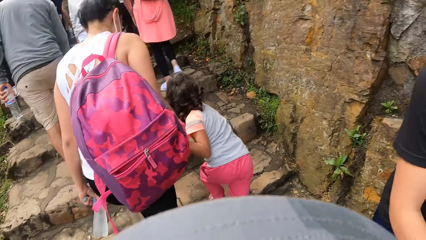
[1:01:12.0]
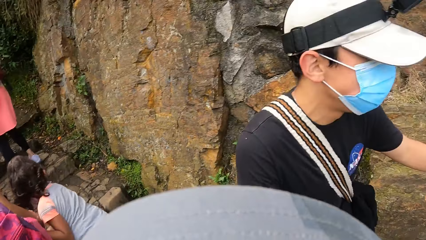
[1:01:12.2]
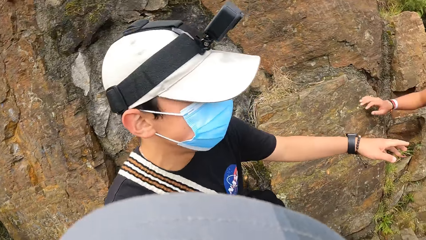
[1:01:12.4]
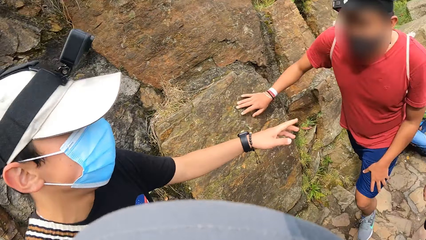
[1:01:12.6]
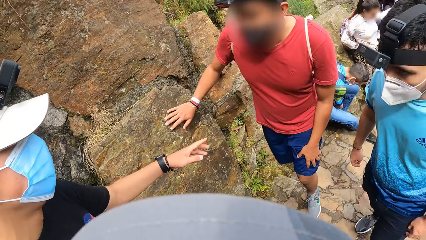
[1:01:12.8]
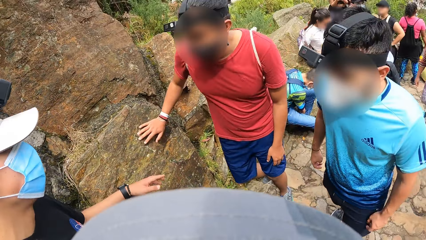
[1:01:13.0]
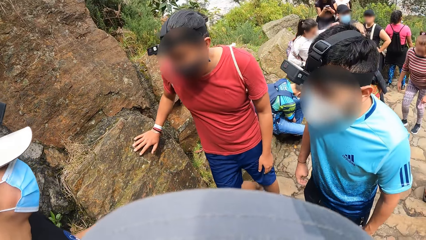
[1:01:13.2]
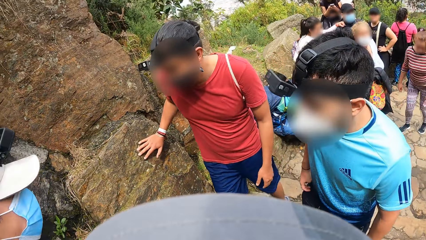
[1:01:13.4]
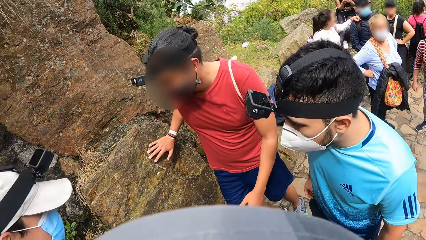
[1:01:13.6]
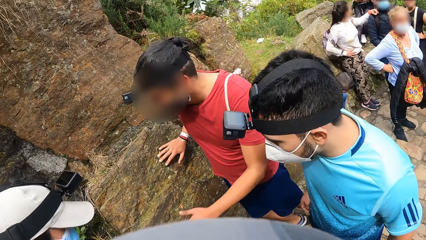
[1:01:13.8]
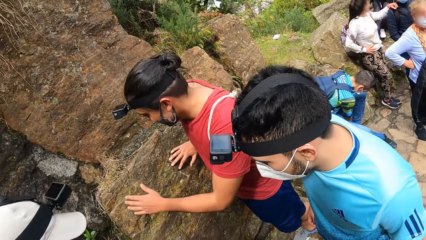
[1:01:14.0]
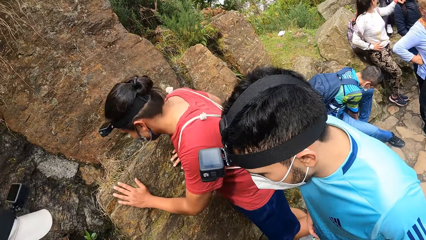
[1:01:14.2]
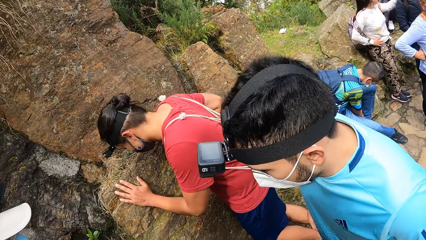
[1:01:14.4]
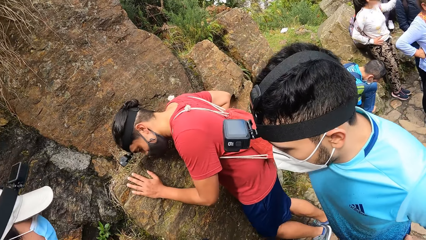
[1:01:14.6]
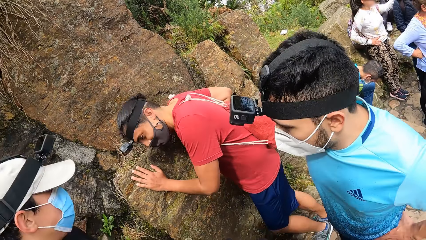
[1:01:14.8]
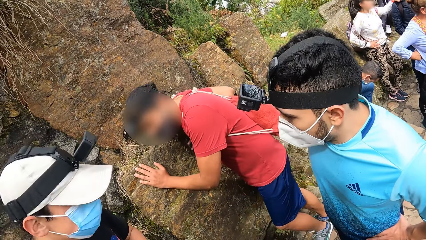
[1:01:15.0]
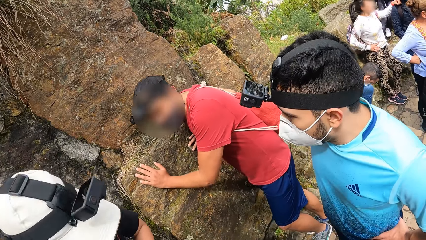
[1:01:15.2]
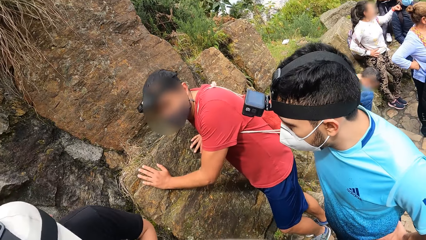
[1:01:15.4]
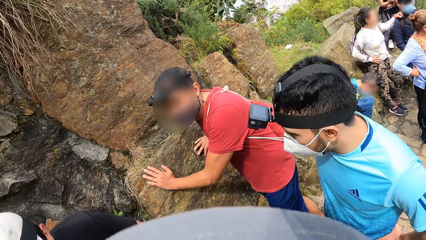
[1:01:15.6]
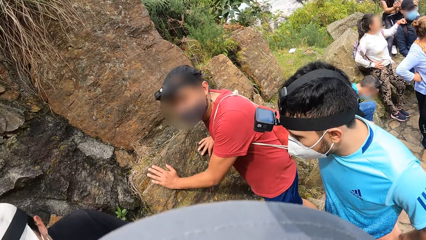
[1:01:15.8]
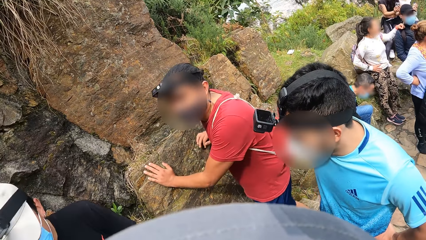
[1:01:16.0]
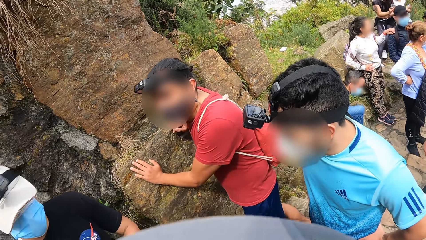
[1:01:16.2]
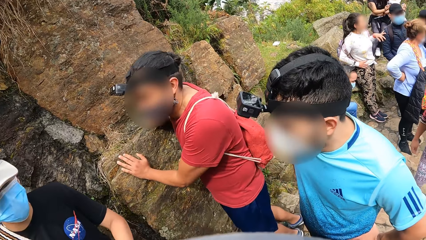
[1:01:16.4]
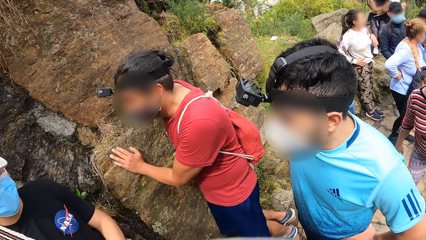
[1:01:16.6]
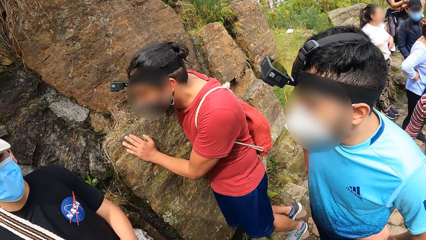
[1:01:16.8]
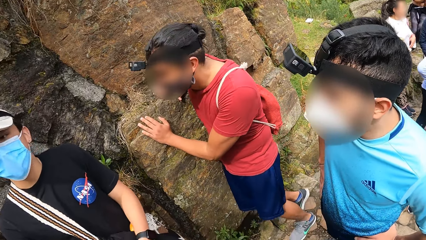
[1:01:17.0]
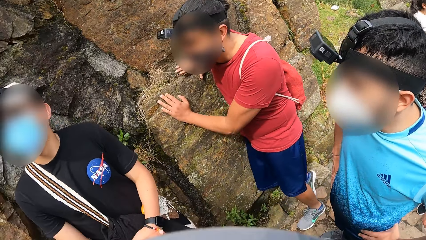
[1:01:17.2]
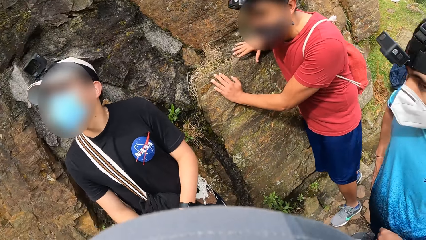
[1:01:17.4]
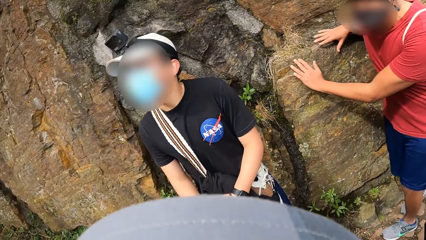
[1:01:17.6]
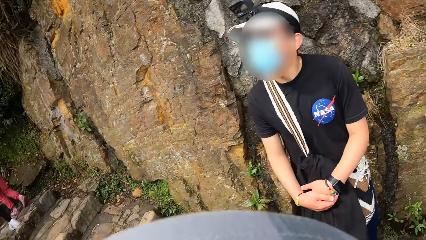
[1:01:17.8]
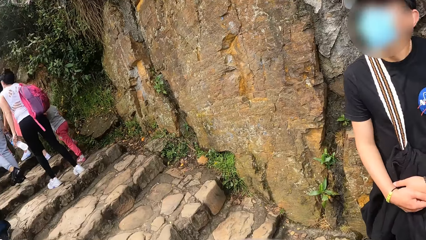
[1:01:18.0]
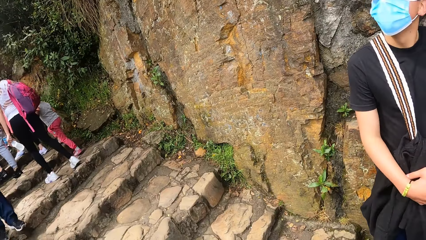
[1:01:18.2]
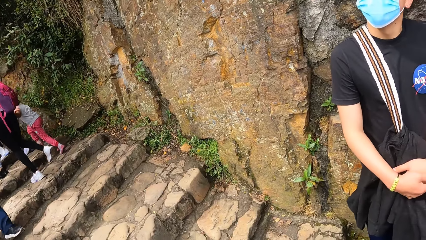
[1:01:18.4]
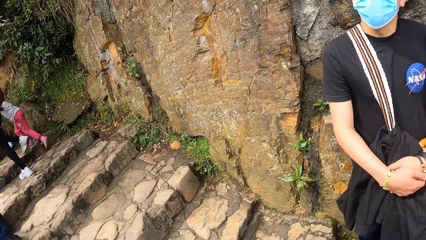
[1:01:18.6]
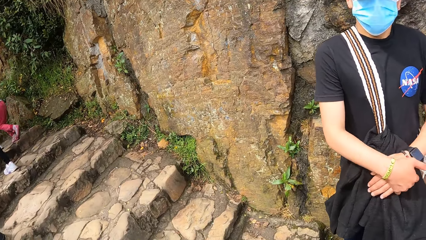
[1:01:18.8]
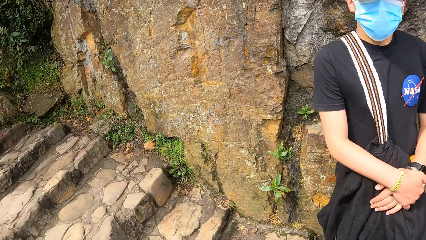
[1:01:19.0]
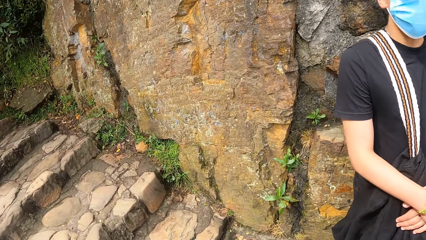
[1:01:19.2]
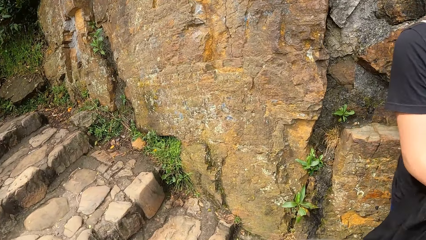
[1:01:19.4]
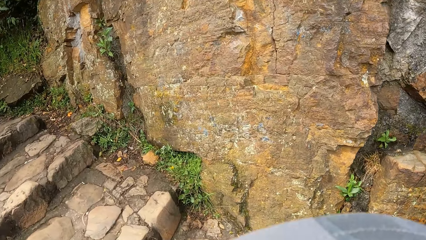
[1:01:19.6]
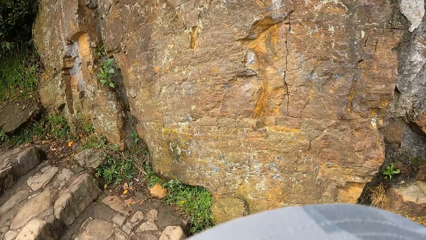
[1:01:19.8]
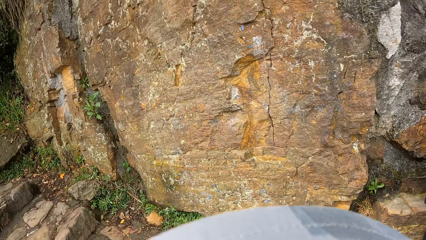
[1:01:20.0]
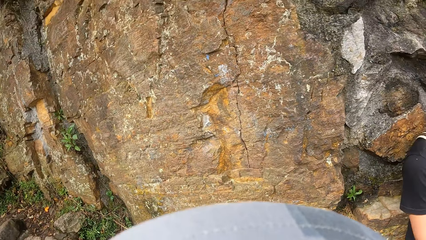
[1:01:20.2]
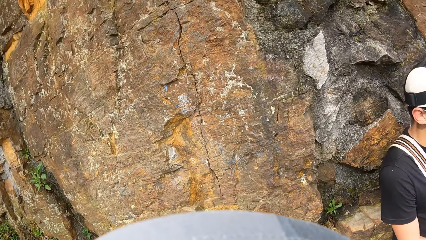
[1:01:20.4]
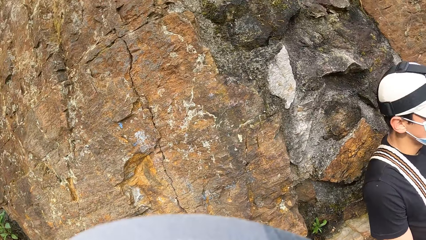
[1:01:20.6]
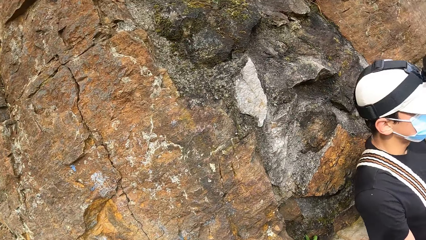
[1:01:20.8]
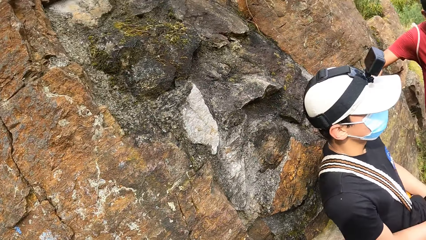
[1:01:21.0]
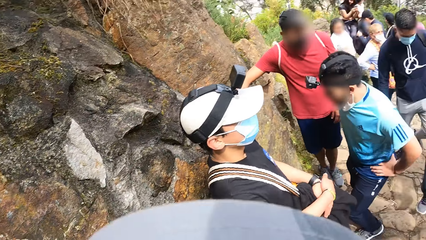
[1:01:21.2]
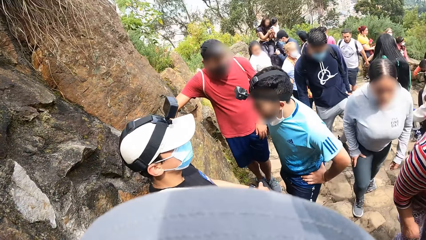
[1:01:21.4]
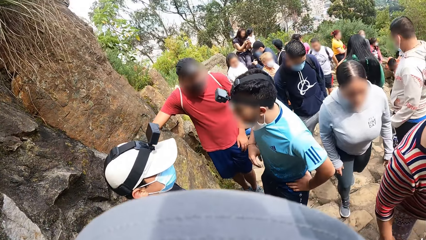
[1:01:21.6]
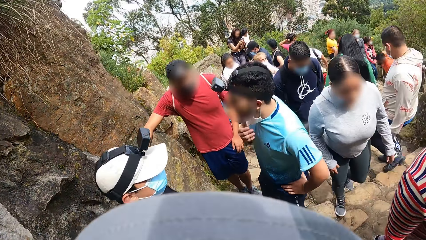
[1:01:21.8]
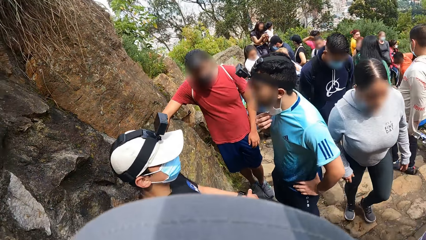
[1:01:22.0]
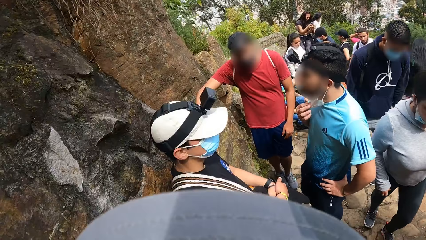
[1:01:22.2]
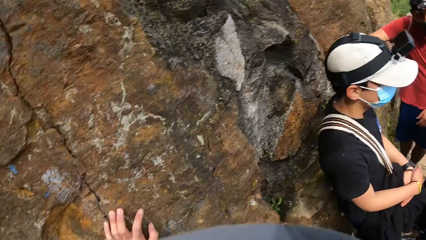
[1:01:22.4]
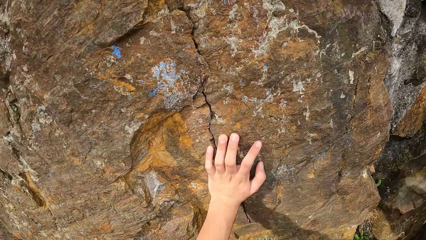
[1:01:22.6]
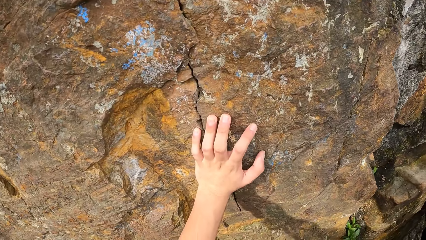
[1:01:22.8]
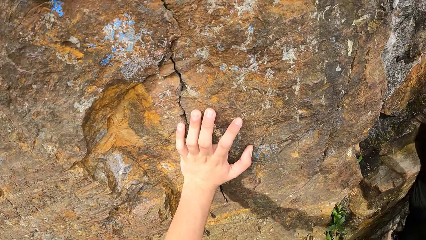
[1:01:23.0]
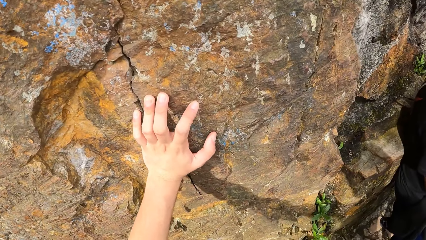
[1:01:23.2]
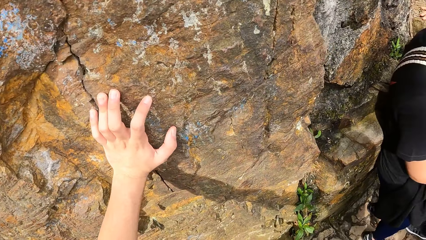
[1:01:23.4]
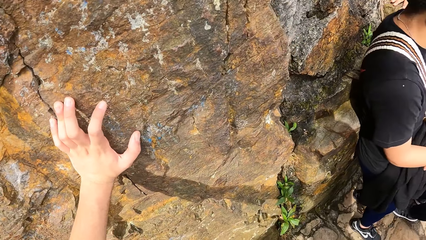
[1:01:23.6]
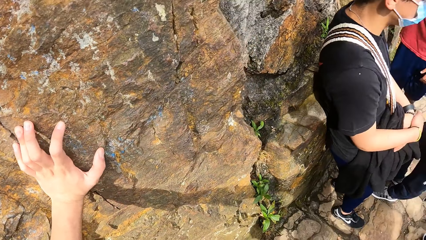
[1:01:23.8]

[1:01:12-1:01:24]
A man interacts with the camera wearer. Another man moves around. A man rests on a wall. The second man holds a stone with both hands. The camera wearer looks around. They do something. The first man interacts with another man. A man adjusts his facemask with his right hand. The camera wearer looks around.

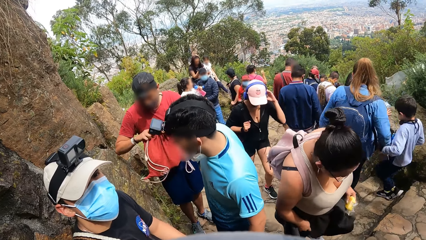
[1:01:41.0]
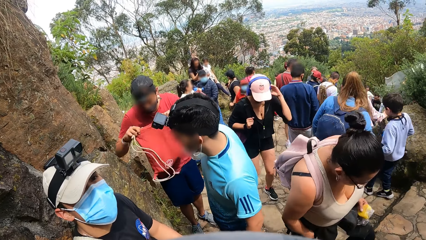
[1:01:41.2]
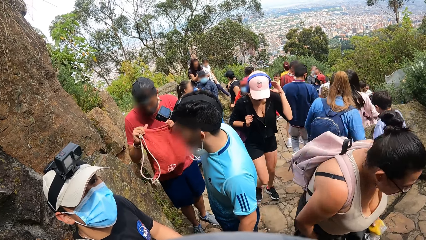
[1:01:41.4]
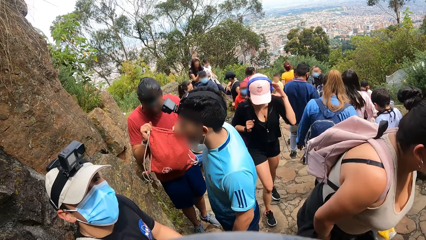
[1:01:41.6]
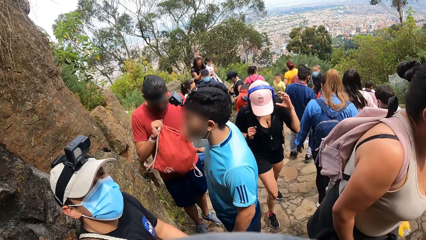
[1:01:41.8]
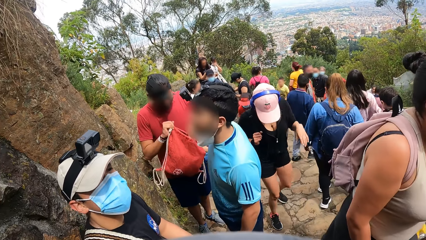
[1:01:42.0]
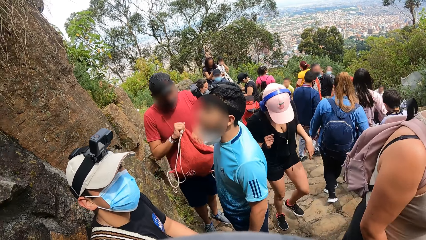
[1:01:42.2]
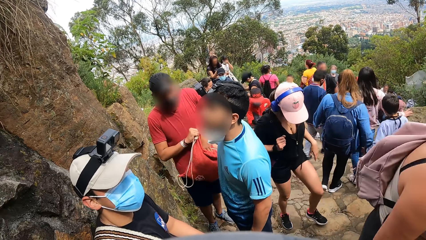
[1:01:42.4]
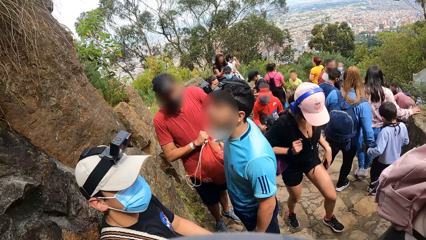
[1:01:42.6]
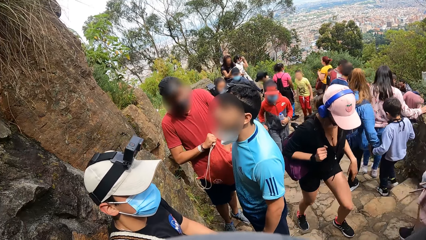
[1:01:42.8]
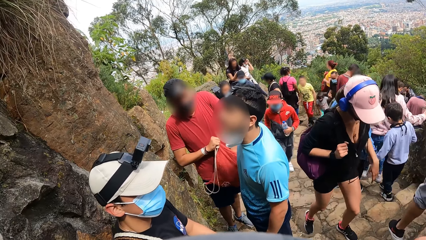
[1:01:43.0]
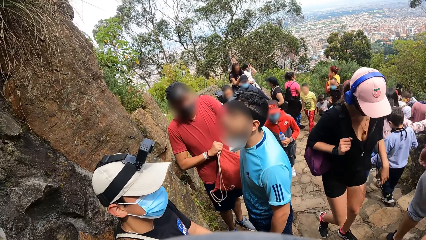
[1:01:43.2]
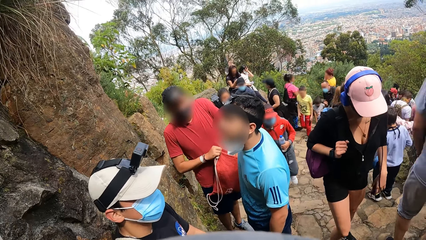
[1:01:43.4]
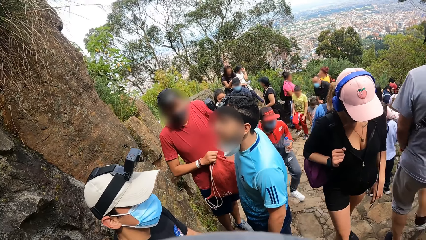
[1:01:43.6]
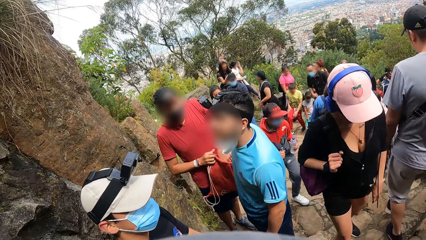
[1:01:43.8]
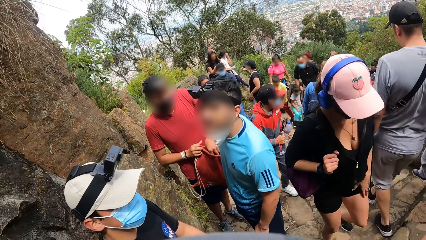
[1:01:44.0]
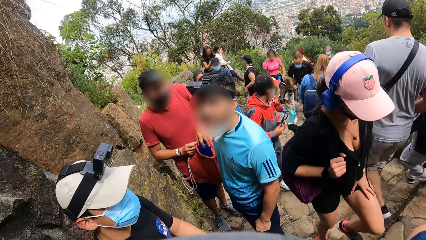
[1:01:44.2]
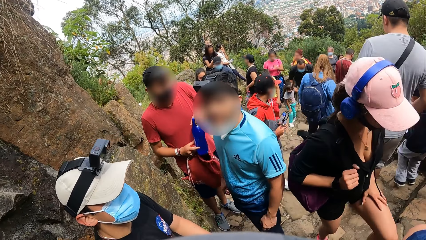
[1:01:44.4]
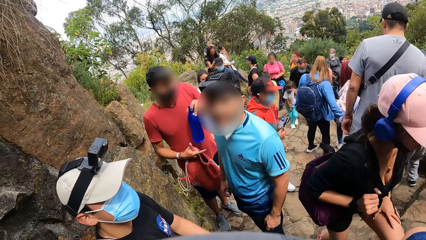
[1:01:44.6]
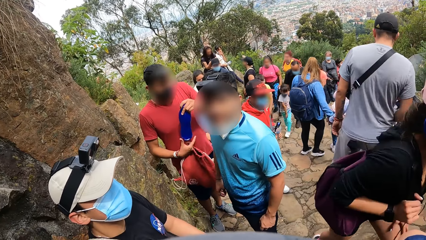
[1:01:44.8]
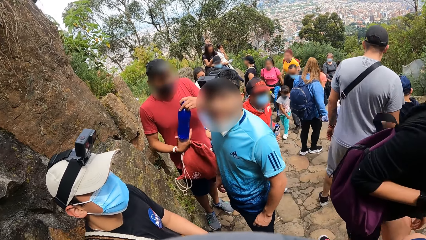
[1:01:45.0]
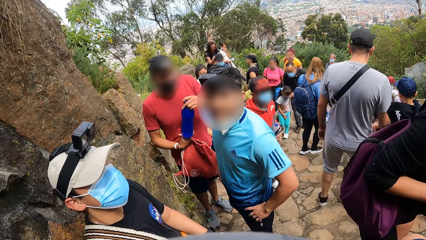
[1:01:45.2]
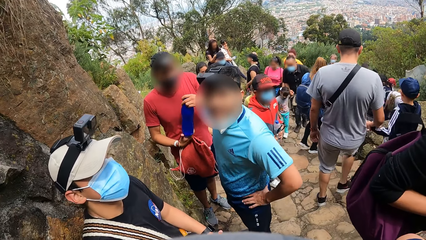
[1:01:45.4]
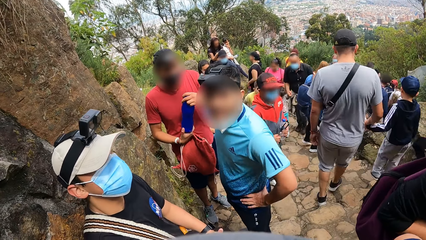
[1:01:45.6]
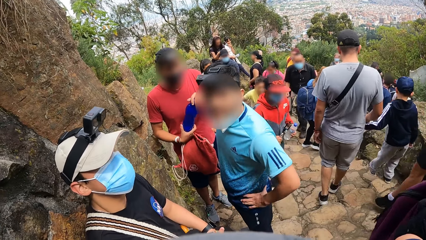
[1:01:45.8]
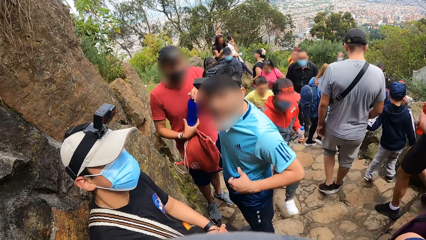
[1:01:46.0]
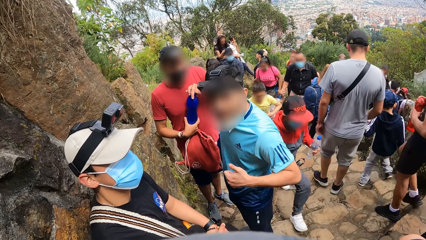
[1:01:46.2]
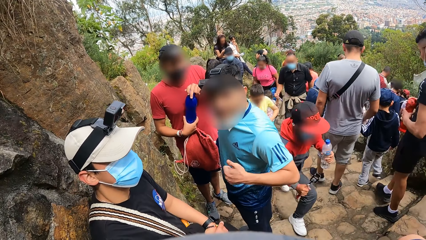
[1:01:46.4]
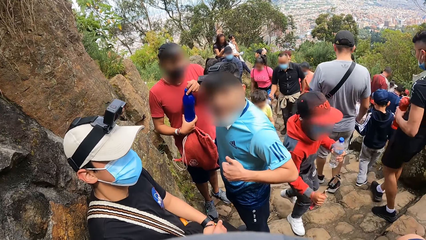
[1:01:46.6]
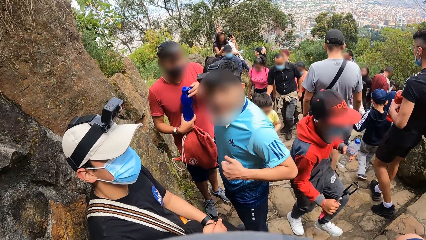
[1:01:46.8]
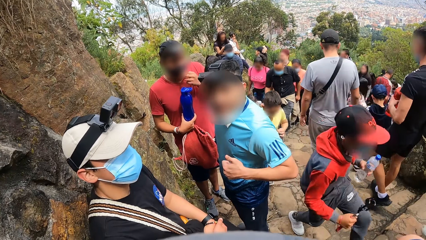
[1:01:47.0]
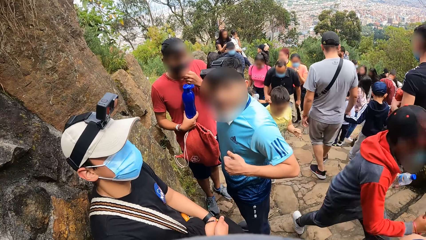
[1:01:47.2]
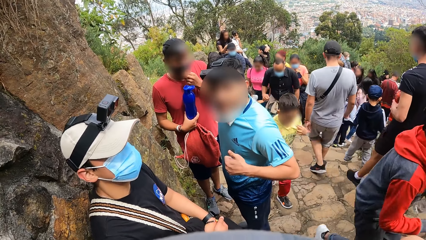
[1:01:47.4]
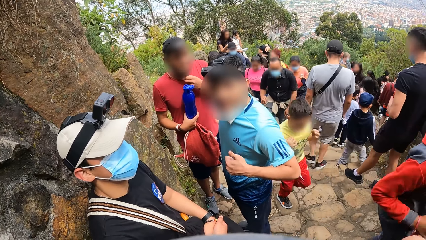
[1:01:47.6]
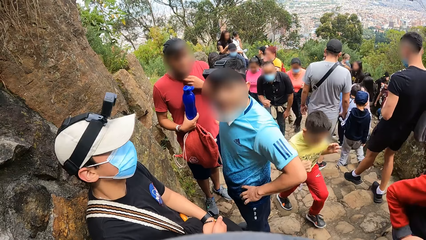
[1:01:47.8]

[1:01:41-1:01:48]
The man opens the bag with his hands. The man picks up a water bottle from the bag with his left hand. He passes the water bottle from his left hand to his right hand. He opens the water bottle in his right hand with his left hand. Another man moves his hand. The first man adjusts his facemask with his left hand.
